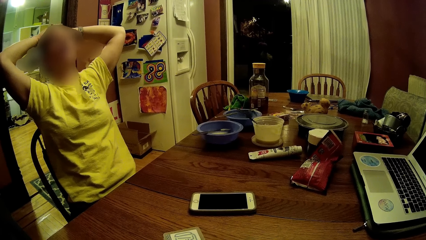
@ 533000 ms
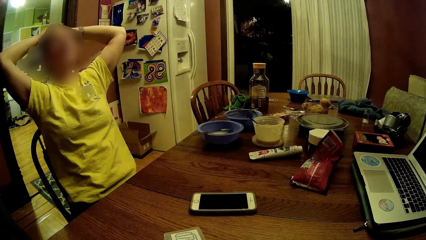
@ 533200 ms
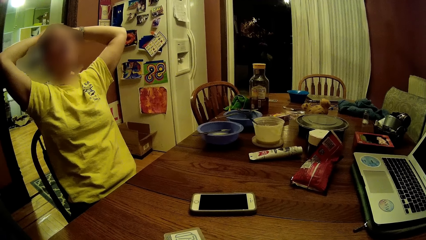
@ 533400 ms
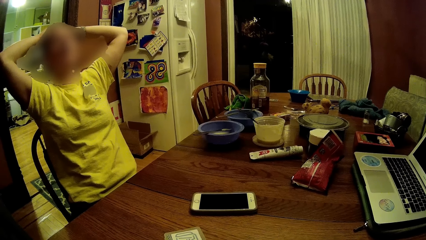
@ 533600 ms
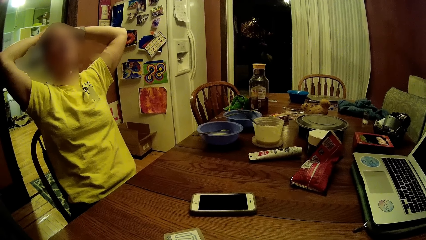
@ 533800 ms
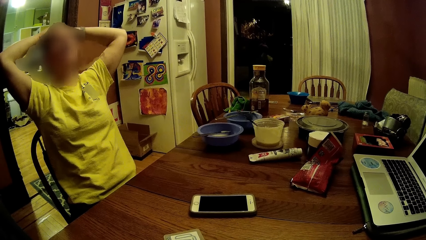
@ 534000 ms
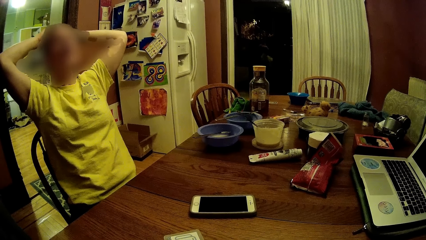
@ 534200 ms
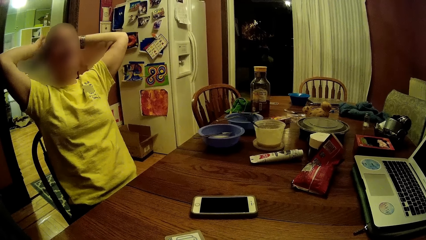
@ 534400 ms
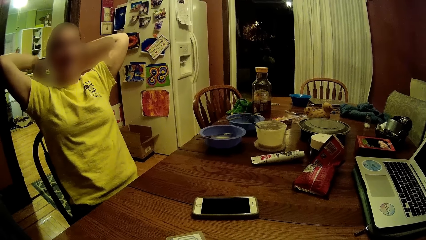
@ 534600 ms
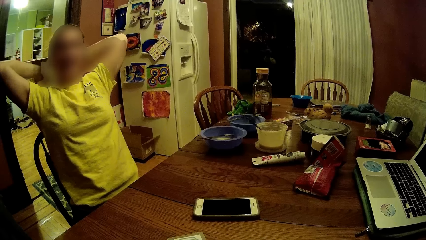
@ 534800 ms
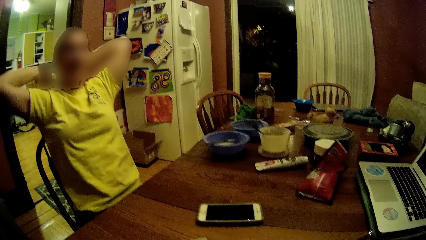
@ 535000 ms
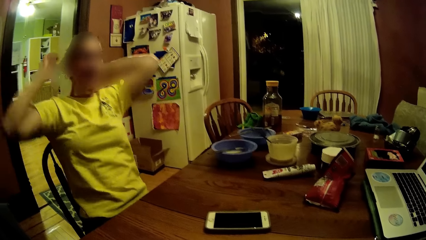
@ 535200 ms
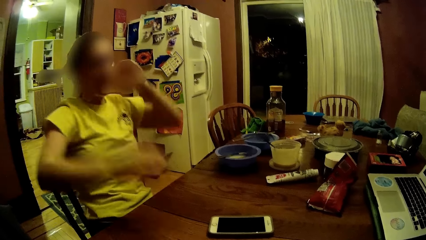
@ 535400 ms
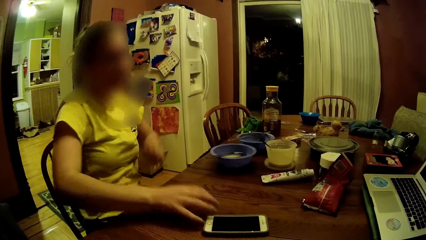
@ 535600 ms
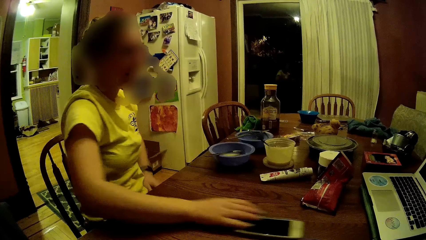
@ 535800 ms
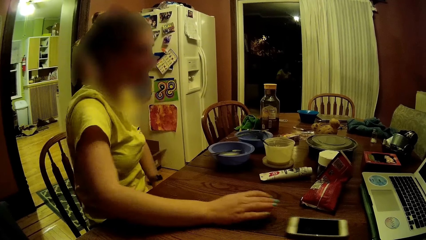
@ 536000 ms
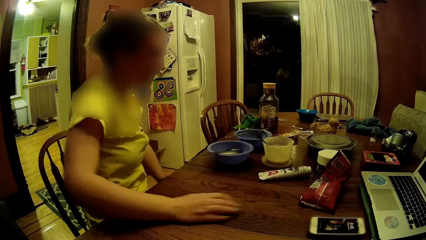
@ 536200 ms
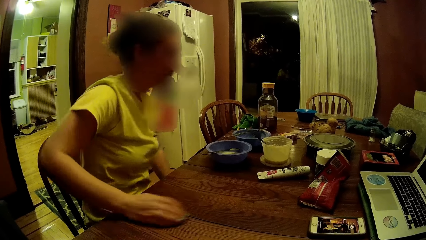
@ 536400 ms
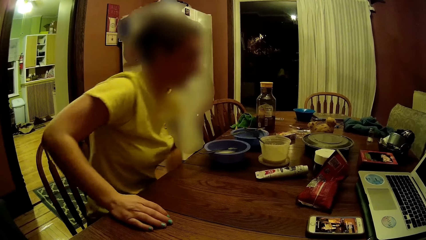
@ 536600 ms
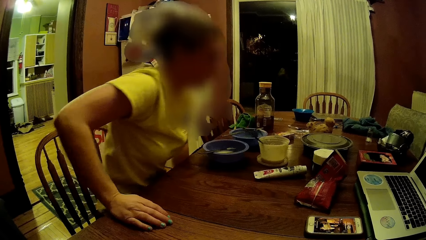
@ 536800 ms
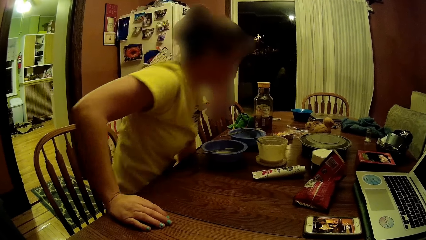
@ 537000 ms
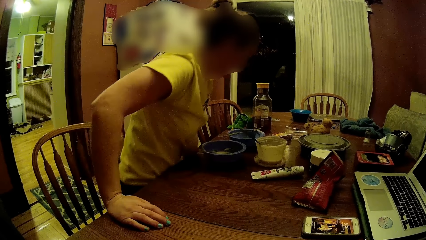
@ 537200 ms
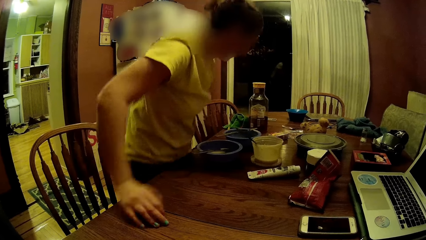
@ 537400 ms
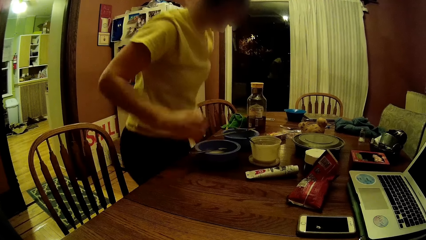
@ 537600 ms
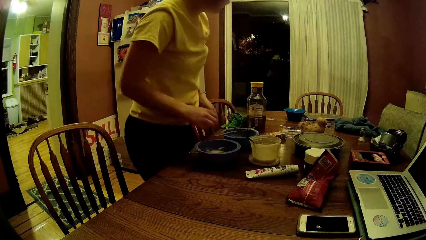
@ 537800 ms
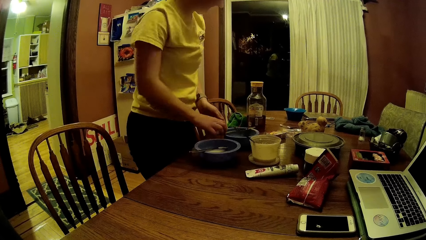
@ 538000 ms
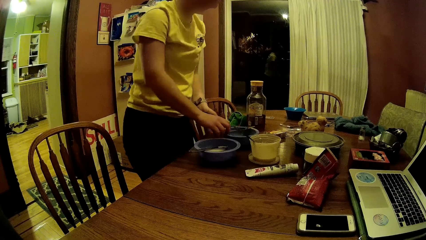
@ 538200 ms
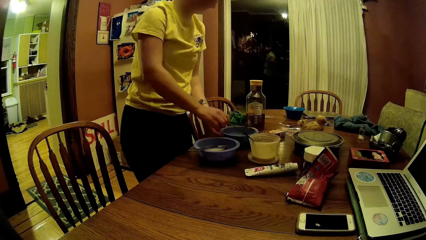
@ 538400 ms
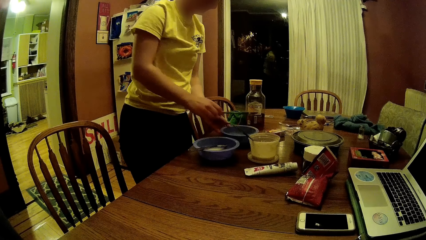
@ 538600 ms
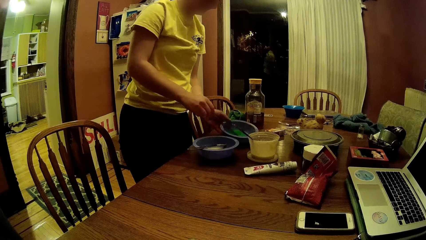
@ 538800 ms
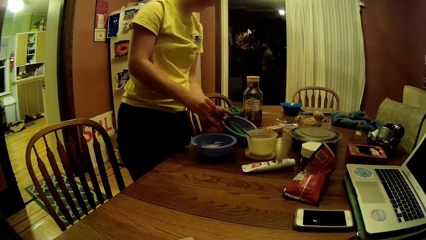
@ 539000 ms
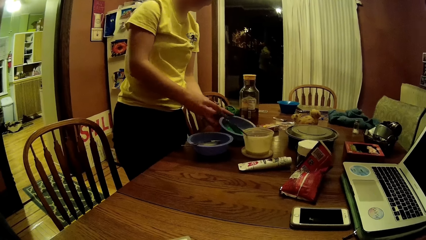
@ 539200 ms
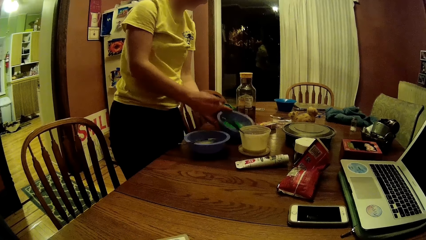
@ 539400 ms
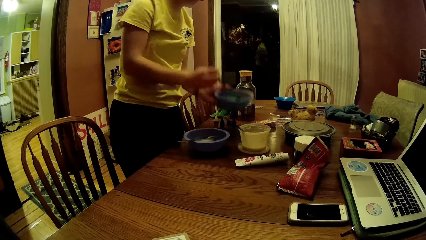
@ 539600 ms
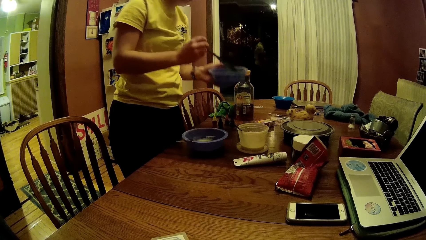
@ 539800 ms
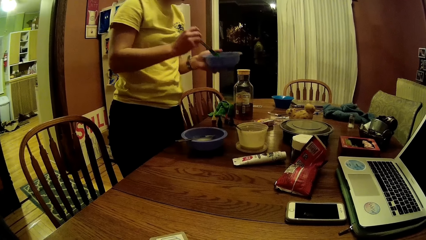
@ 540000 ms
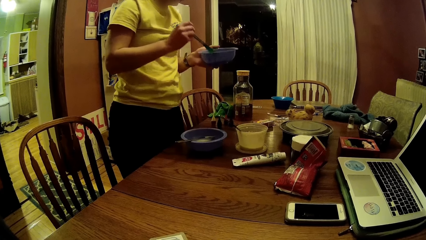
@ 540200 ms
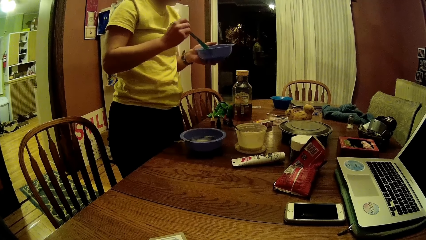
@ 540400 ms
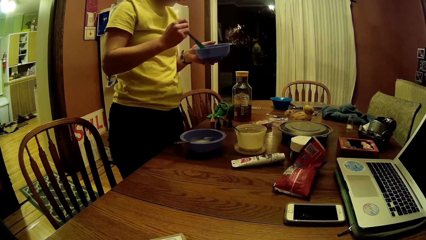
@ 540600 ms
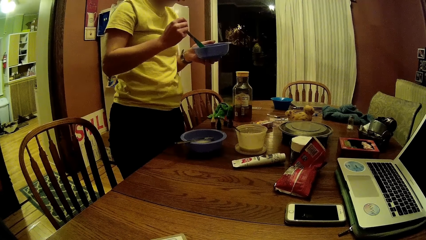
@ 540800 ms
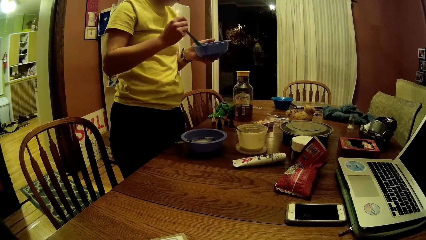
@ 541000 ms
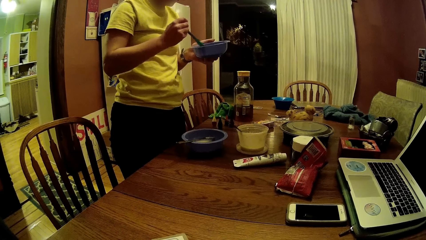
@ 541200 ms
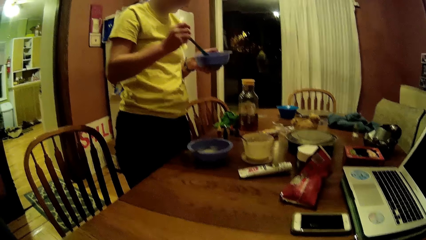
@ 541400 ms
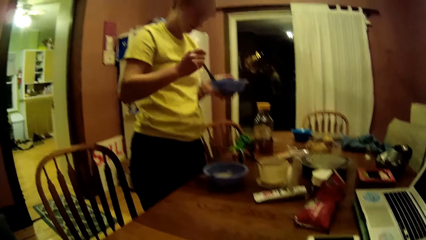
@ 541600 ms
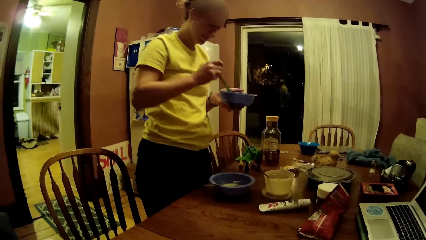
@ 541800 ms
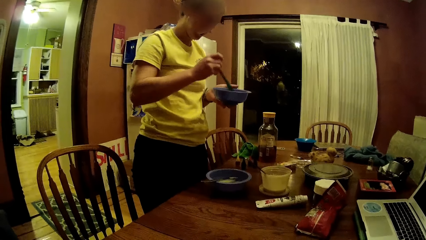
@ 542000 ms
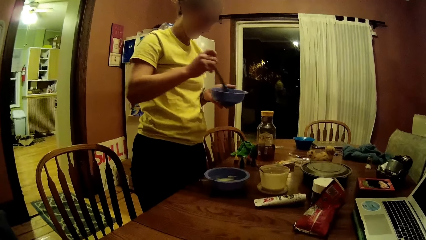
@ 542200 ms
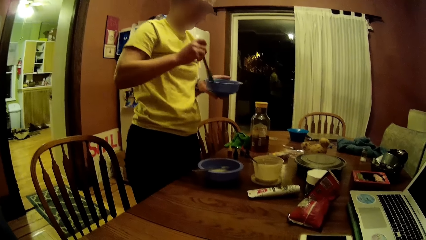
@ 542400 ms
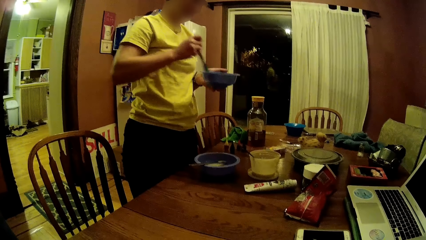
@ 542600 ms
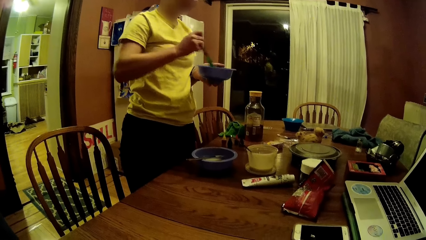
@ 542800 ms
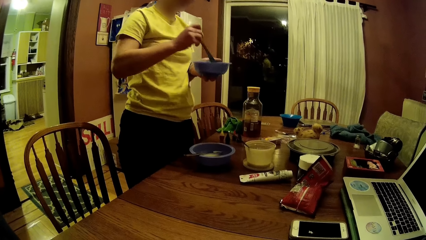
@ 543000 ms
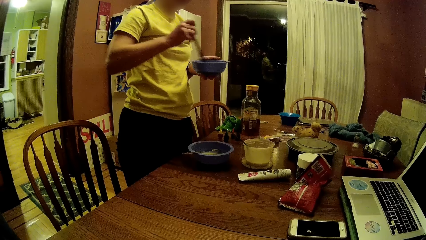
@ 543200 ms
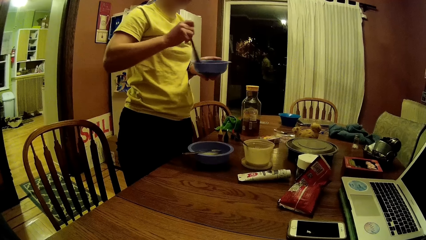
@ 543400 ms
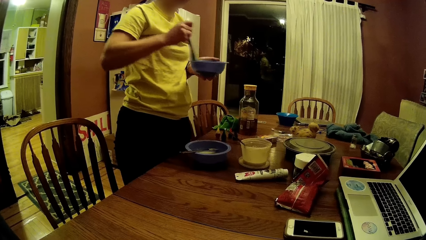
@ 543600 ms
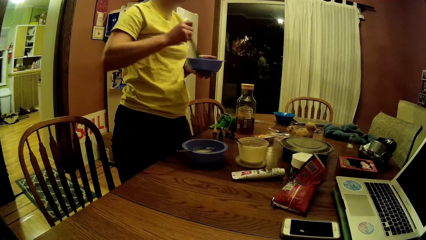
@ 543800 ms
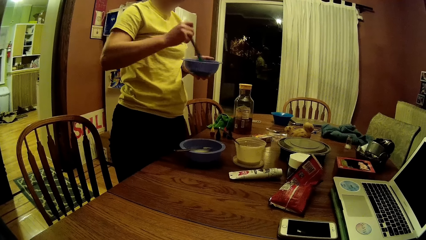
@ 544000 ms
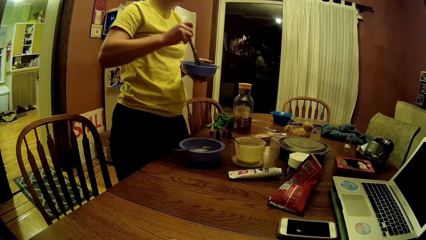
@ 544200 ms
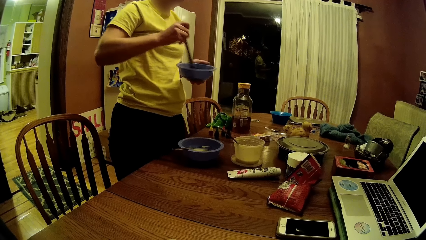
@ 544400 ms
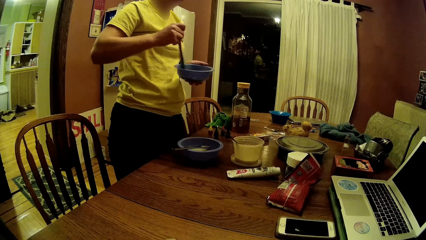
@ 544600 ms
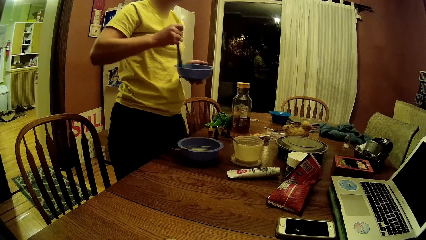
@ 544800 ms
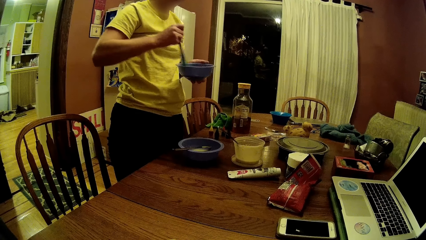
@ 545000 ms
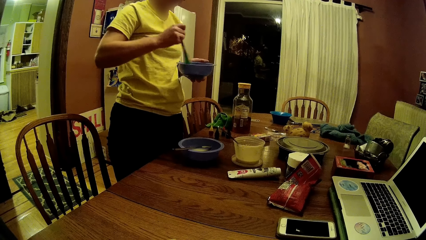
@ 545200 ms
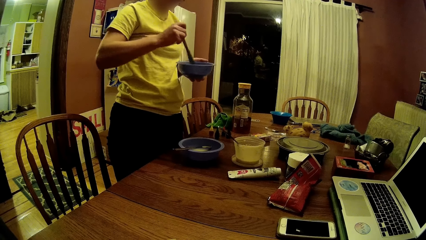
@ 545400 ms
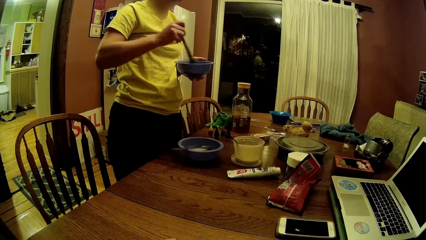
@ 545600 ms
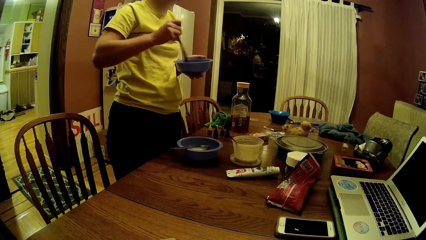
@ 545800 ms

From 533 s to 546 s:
The woman pushes her phone on the table with her right hand. The woman stands up from her chair. The woman picks up a spatula with her right hand. The woman carries a plate of paint from the table with her left hand. The woman picks up a bowl from the table. The woman stirs the paint in the plate with the spatula.

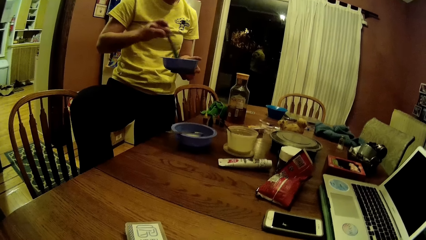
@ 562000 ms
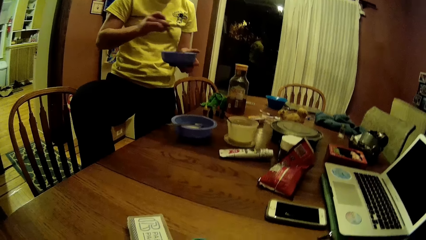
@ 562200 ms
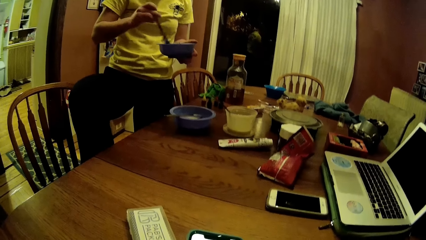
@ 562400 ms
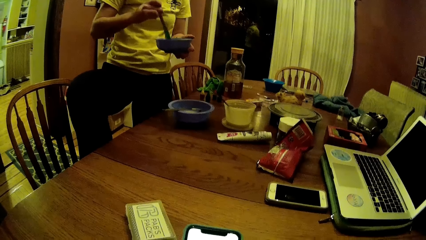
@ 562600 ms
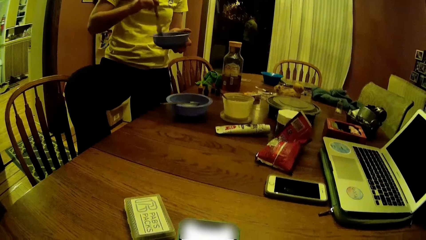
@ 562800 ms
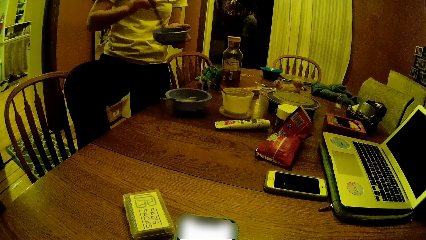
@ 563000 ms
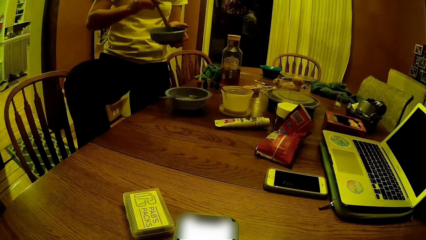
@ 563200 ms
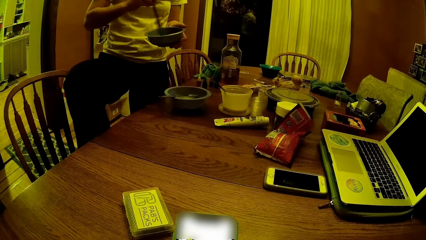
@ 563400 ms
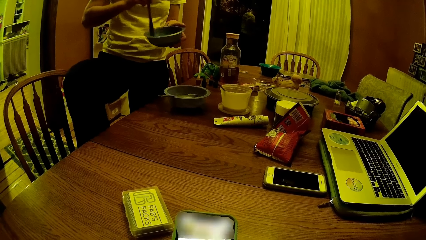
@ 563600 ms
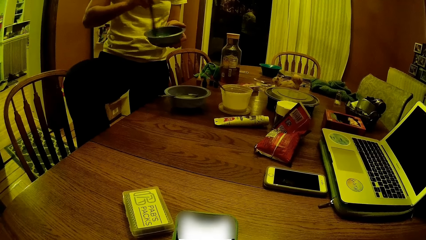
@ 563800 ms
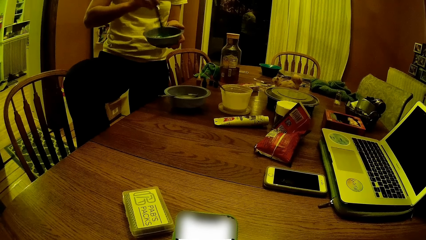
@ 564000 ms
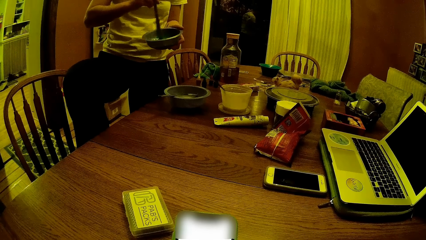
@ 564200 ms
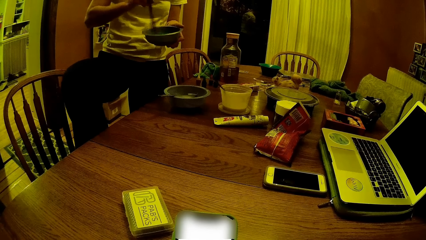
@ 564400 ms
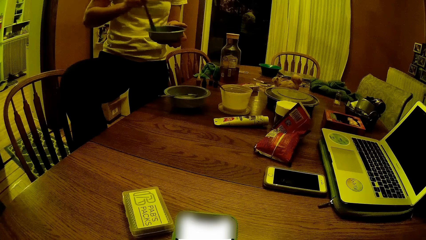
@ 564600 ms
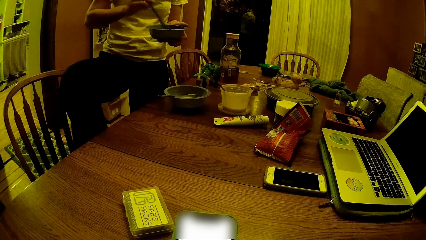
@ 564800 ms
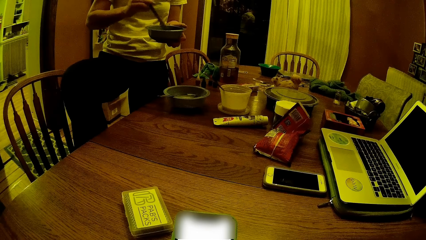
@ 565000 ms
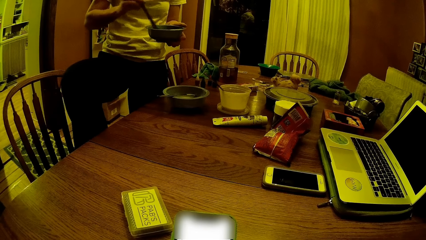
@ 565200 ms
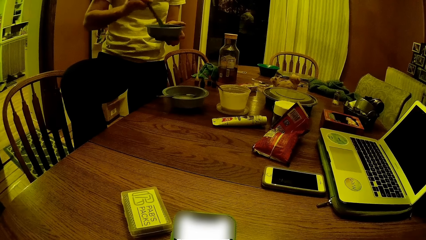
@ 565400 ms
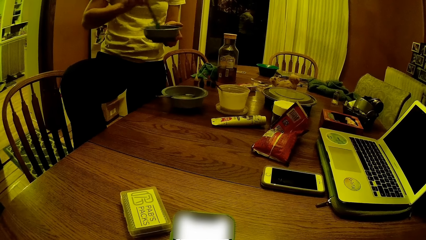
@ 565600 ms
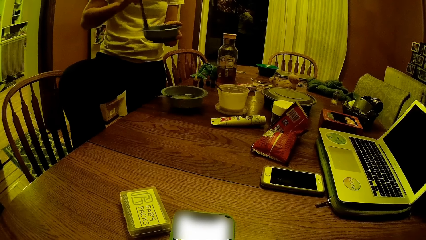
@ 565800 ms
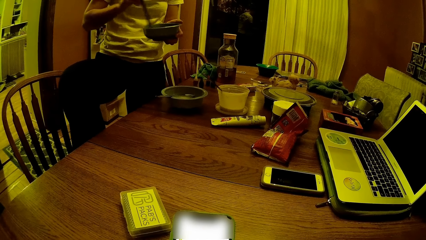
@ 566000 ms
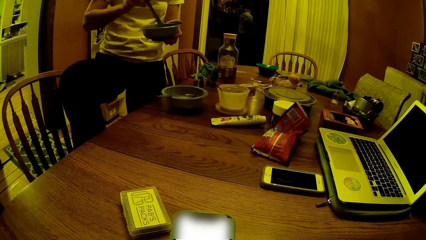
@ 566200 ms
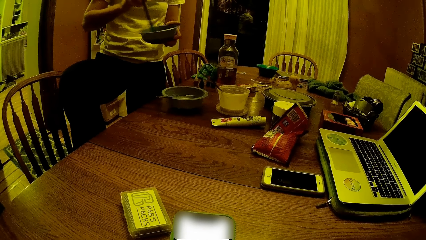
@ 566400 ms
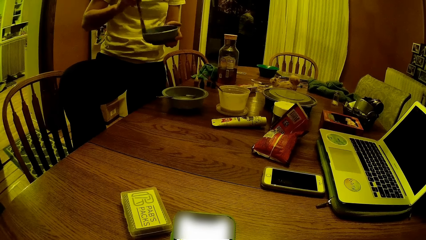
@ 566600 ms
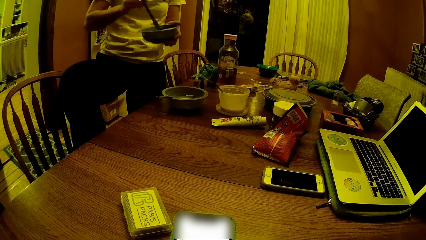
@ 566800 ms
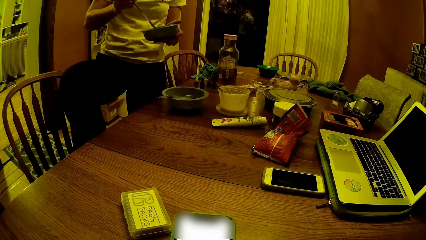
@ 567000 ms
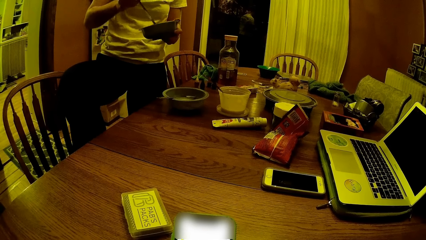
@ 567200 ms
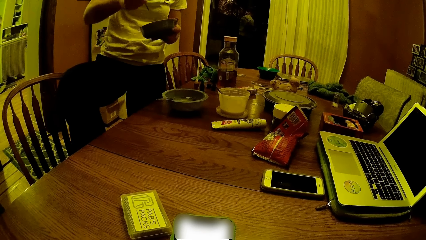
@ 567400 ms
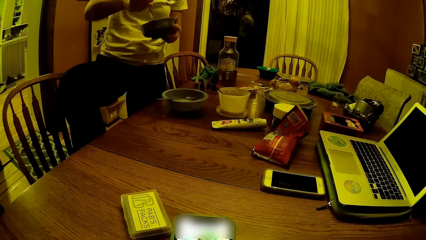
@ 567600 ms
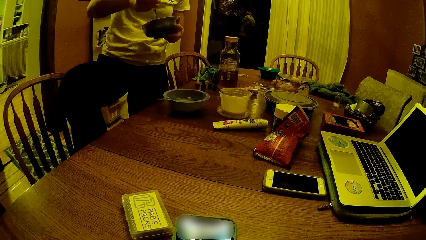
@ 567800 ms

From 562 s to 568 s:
The camera wearer holds a phone with both hands.
